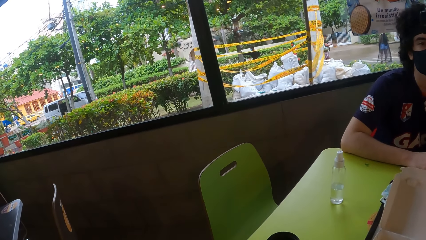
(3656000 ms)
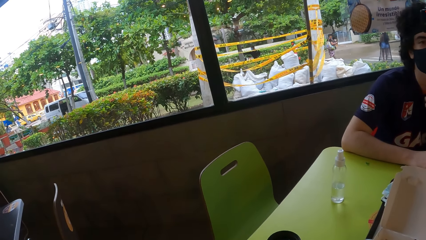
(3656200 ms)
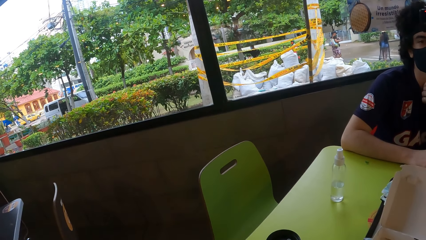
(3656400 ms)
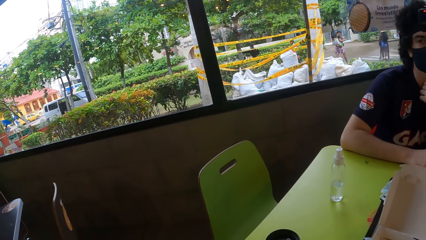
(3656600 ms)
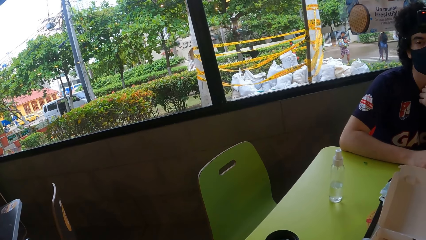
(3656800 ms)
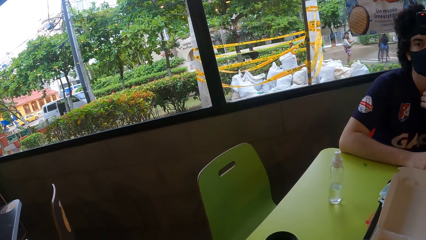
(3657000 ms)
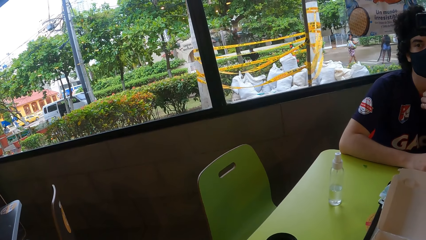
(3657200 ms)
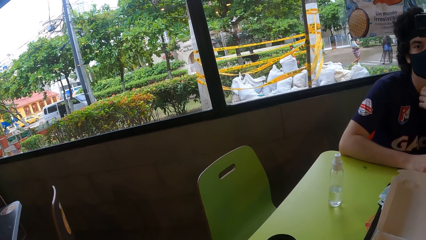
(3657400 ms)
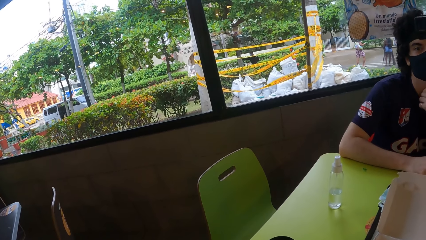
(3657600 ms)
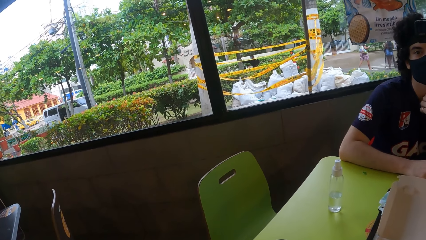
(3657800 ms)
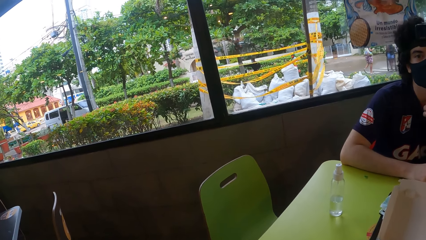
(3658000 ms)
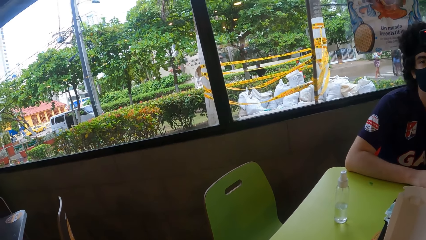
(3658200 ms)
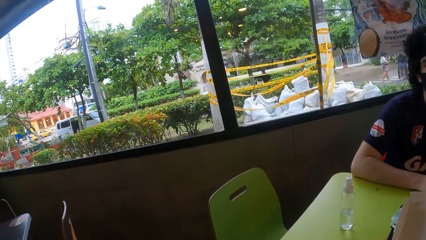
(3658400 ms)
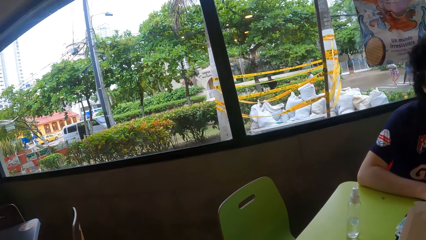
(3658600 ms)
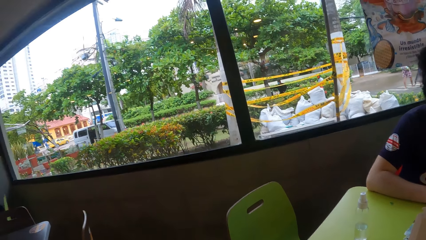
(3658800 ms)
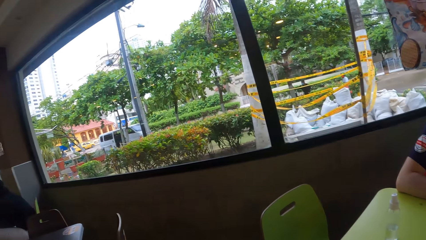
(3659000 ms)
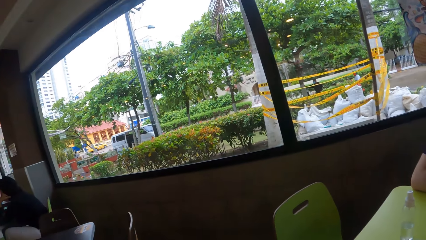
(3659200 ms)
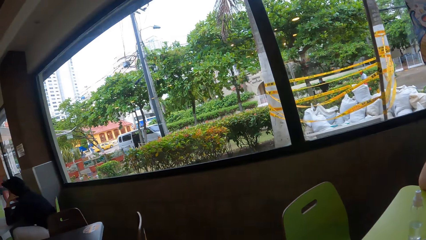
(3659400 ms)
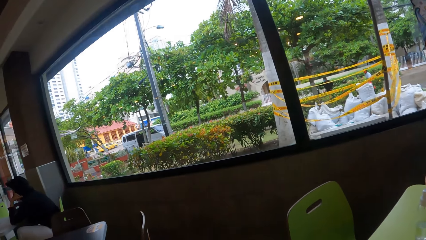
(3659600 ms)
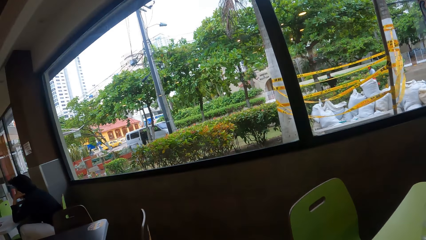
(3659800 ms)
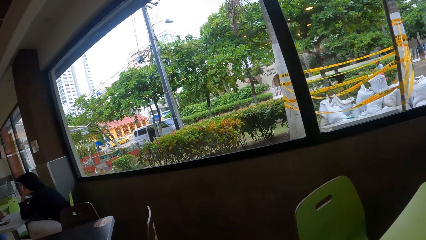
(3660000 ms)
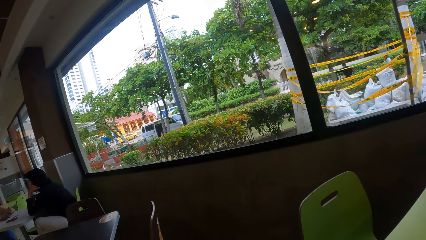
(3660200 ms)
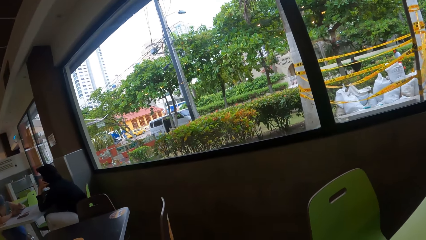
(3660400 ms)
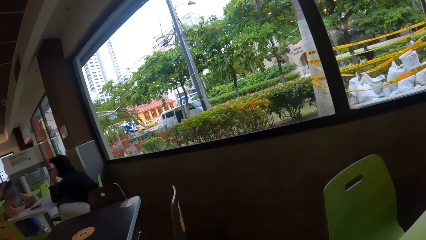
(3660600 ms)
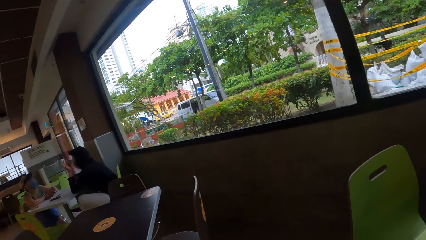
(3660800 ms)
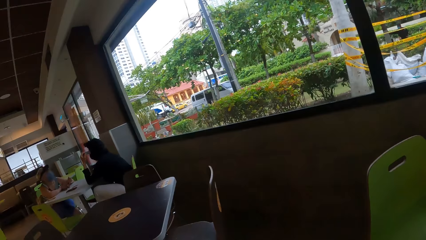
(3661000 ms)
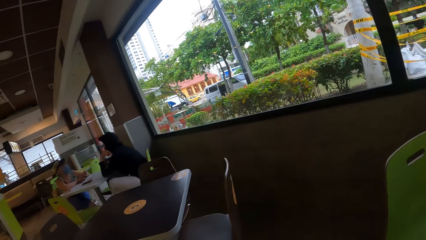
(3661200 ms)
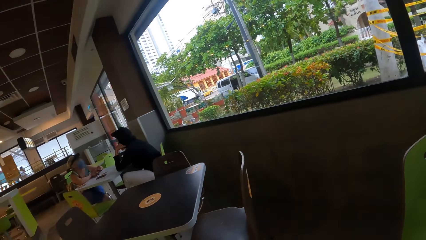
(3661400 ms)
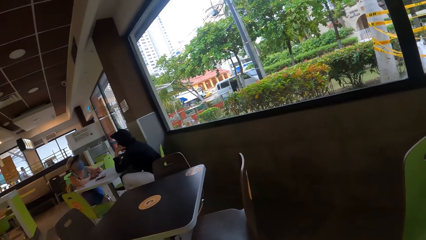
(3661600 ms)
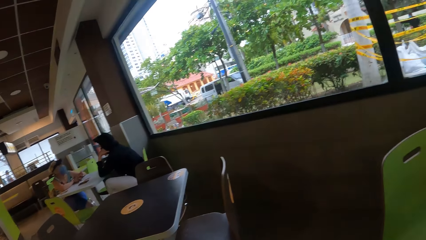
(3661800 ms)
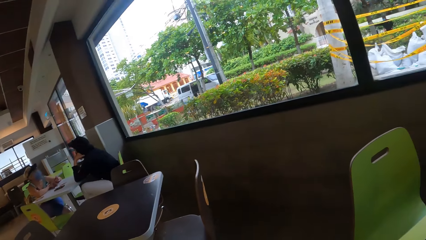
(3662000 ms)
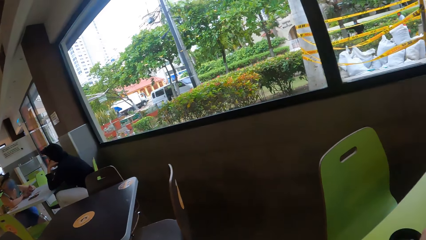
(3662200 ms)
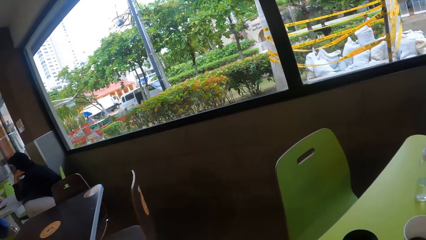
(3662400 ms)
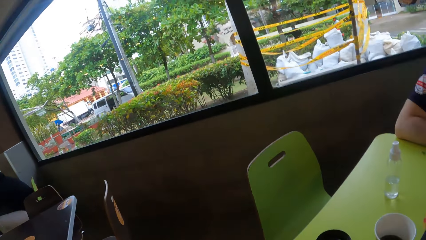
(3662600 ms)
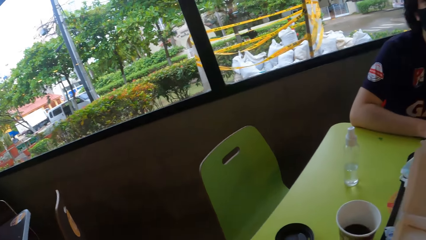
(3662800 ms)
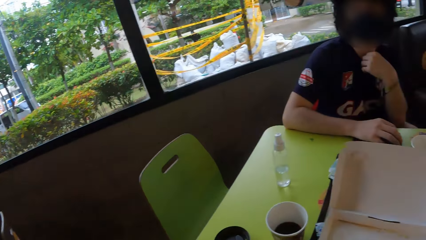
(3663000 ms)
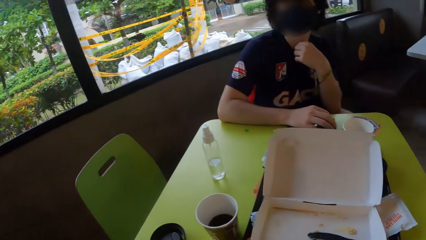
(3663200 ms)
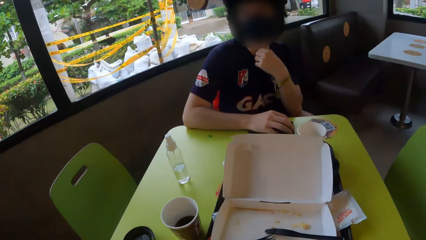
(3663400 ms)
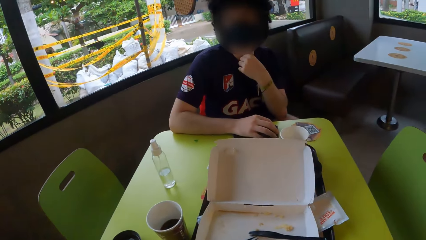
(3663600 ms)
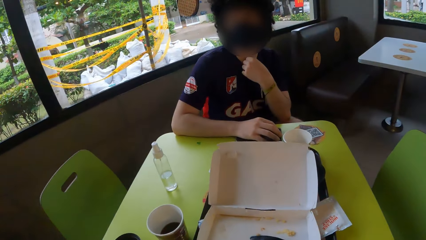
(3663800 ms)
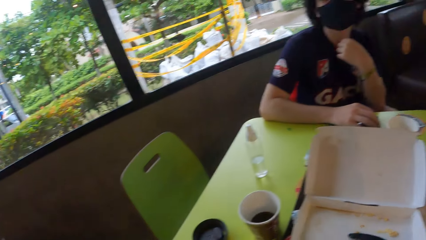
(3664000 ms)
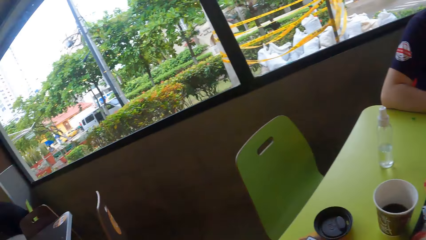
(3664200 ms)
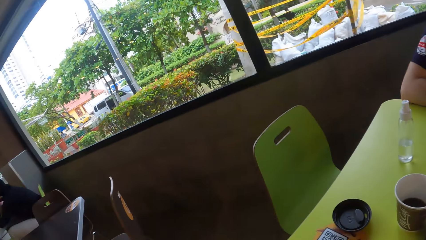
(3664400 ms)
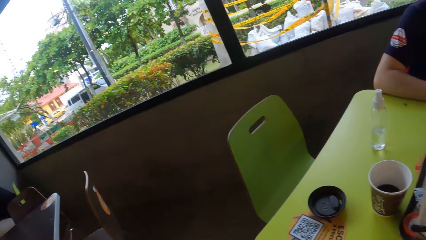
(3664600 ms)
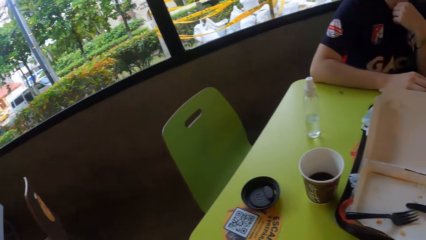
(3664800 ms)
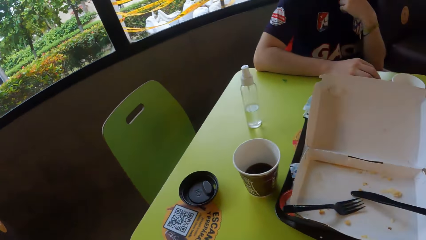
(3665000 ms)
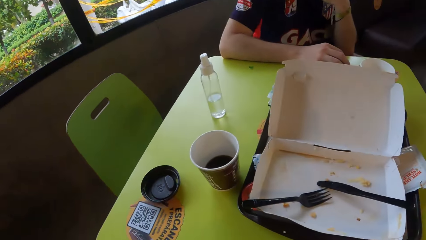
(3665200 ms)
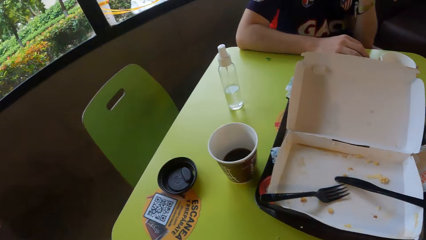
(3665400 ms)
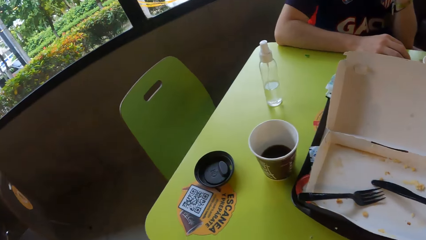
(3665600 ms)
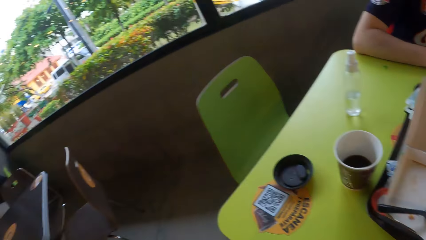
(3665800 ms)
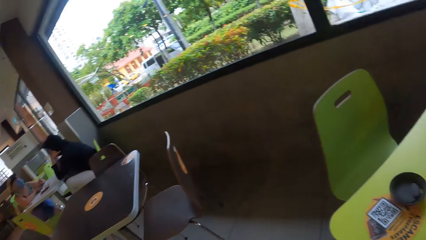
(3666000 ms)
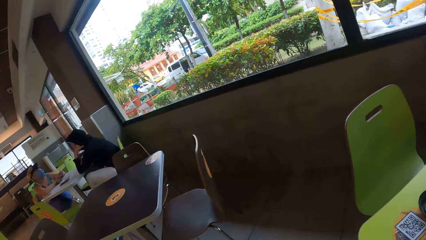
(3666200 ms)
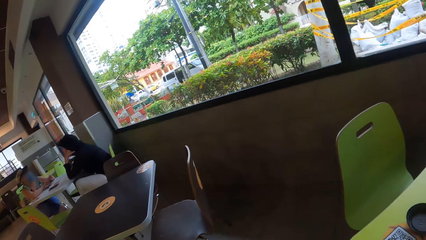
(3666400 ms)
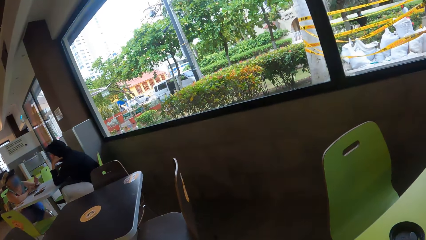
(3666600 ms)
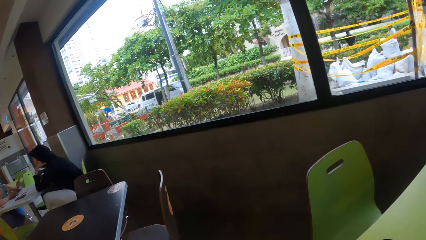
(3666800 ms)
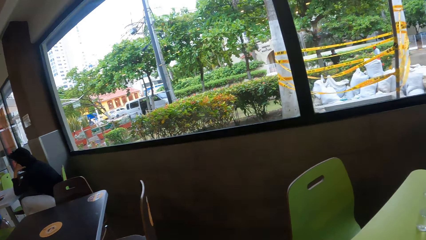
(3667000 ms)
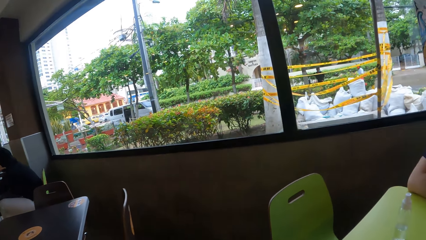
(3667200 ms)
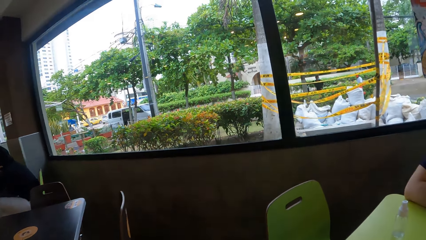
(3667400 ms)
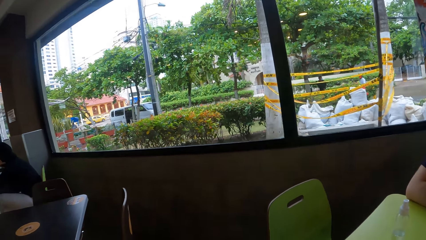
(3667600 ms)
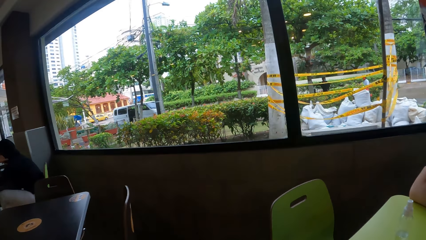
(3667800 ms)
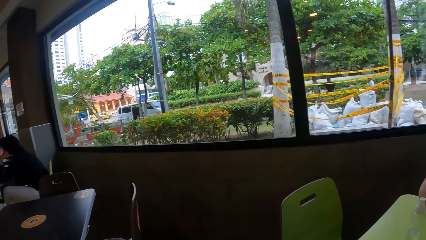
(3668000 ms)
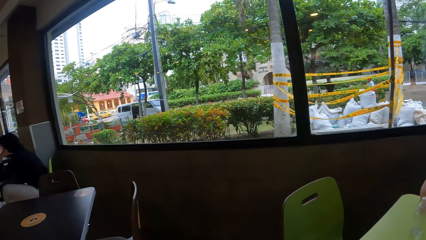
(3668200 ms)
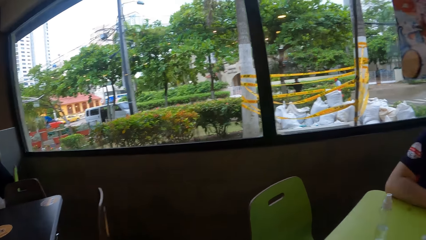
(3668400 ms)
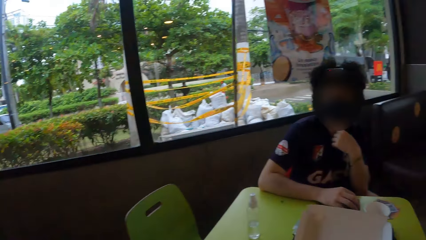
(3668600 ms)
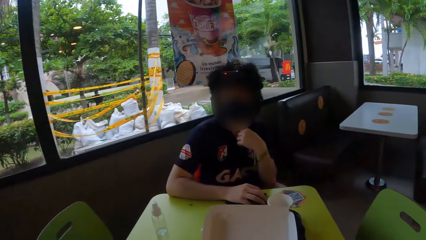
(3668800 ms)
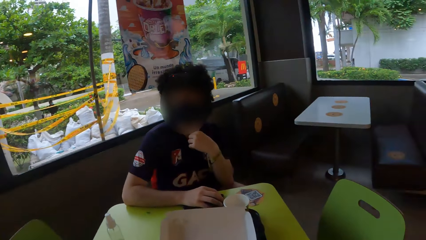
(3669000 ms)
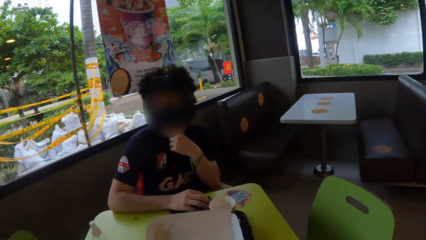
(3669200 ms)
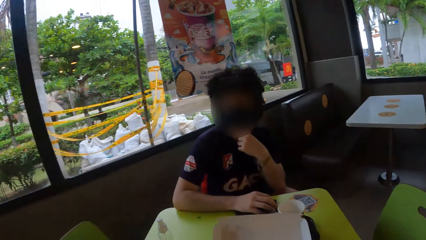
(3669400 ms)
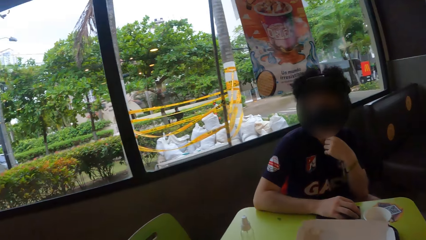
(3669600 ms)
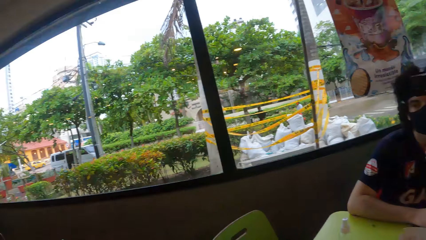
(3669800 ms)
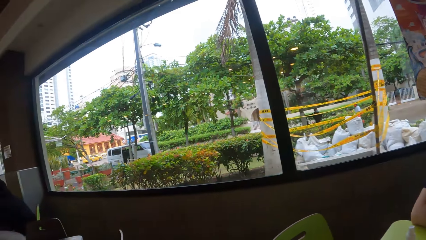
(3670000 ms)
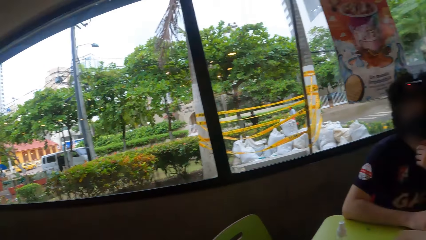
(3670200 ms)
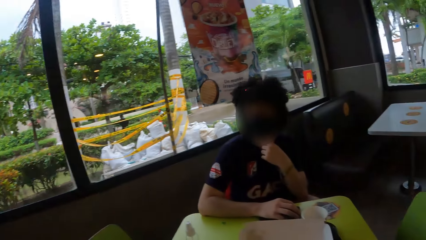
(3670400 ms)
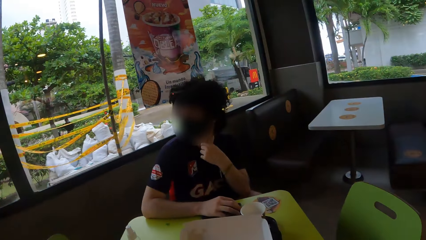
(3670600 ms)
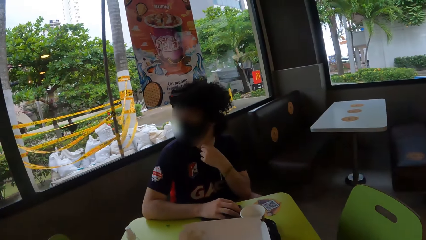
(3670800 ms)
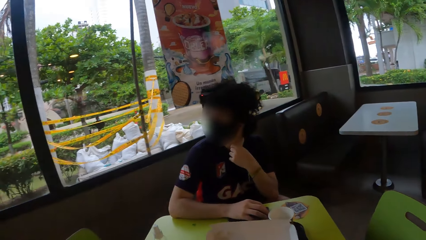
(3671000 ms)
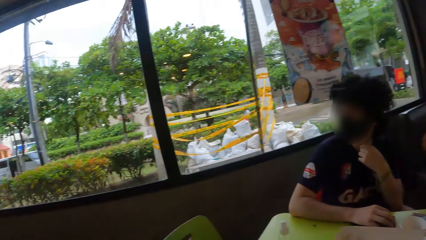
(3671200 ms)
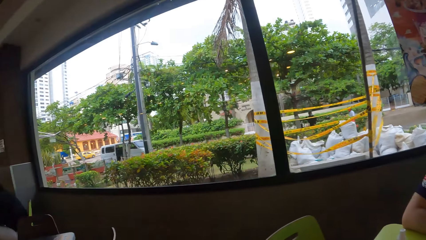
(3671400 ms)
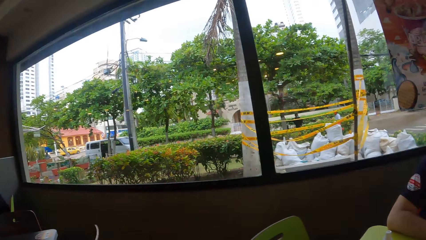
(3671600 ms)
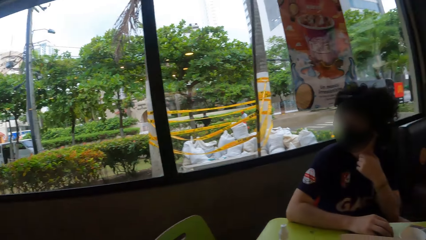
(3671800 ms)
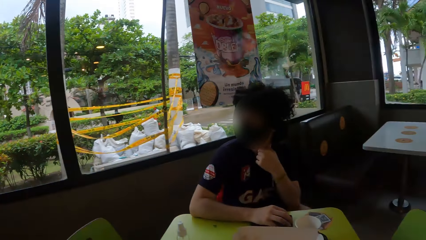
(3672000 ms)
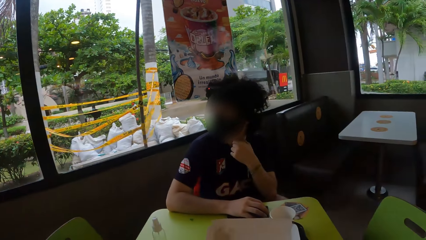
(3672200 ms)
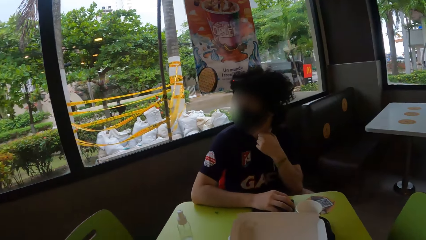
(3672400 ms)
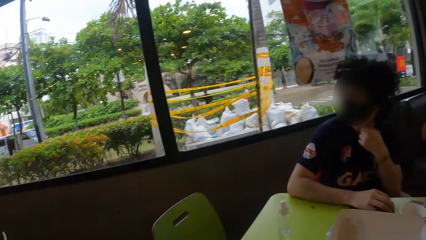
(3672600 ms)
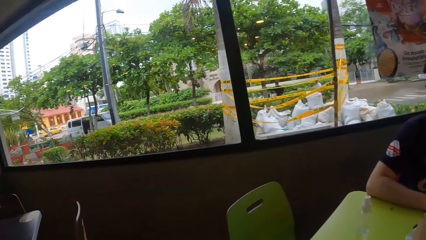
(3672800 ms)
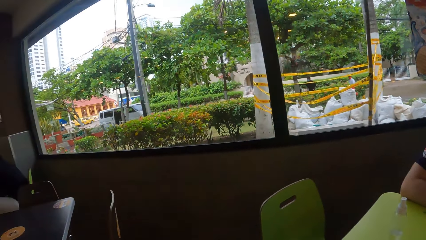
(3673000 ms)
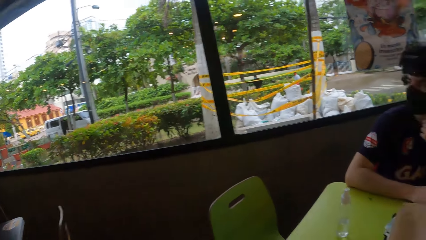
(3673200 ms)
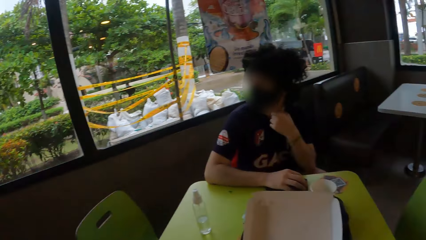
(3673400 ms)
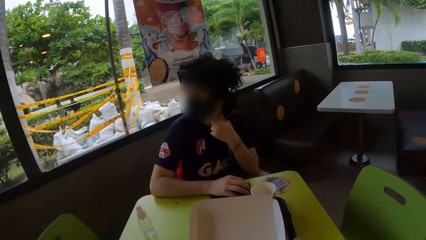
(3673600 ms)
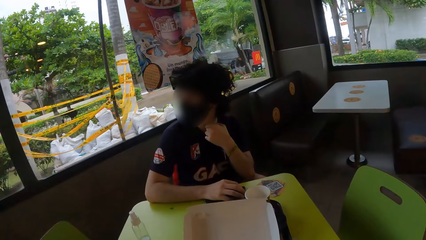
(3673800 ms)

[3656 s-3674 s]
A person touches the neck. The camera wearer looks around. They look around the person.
